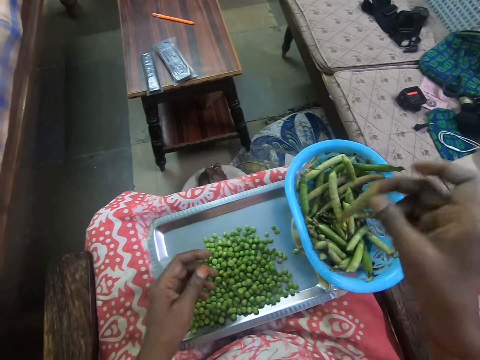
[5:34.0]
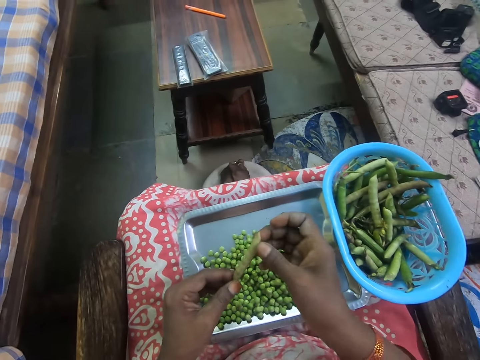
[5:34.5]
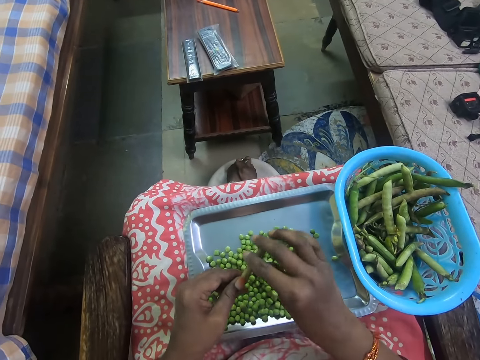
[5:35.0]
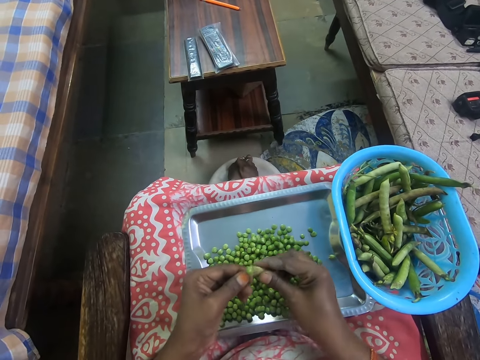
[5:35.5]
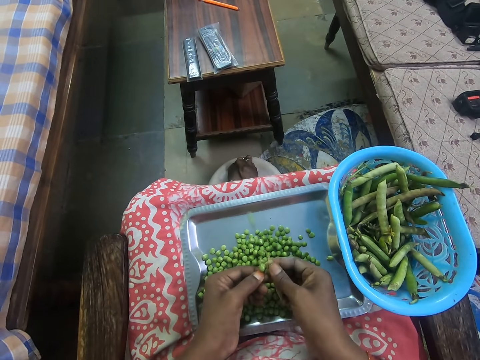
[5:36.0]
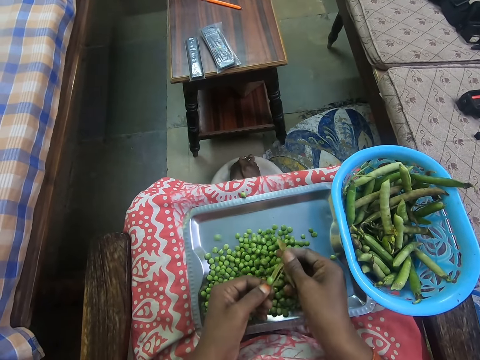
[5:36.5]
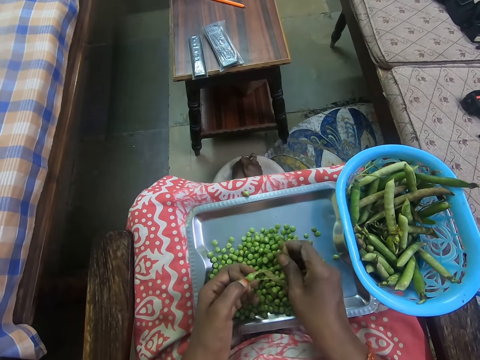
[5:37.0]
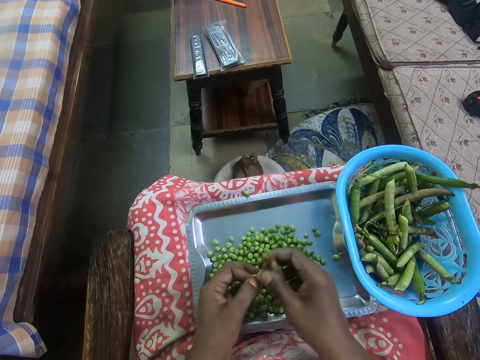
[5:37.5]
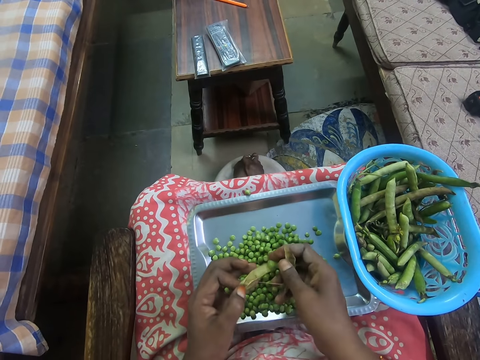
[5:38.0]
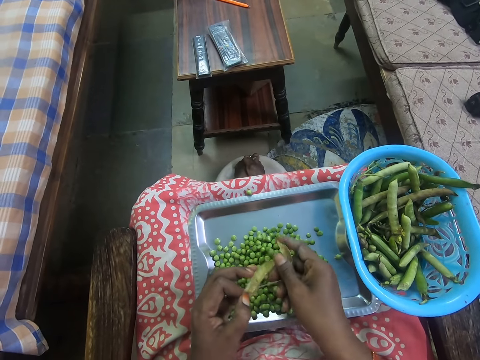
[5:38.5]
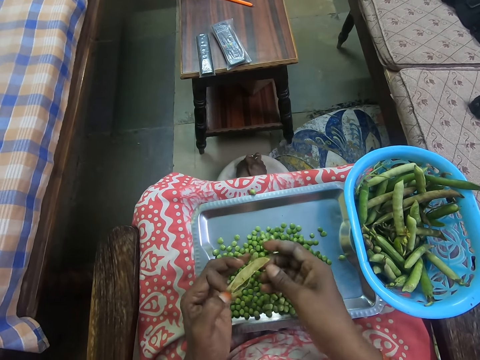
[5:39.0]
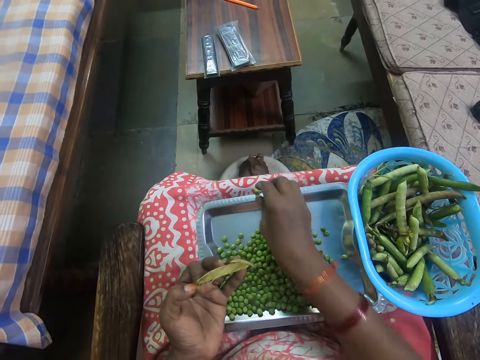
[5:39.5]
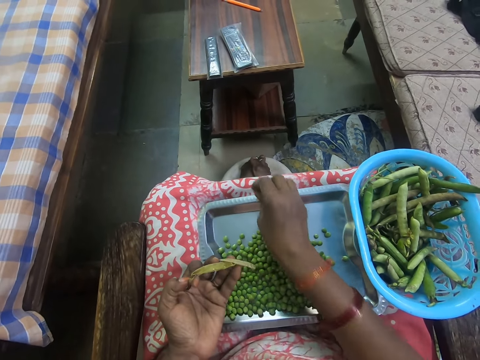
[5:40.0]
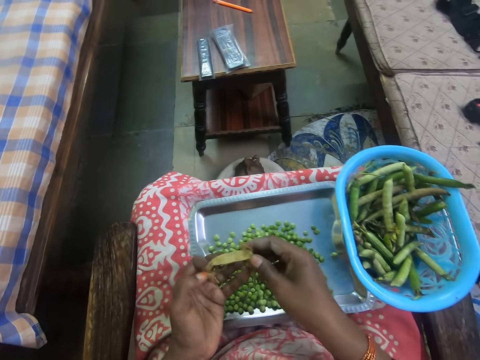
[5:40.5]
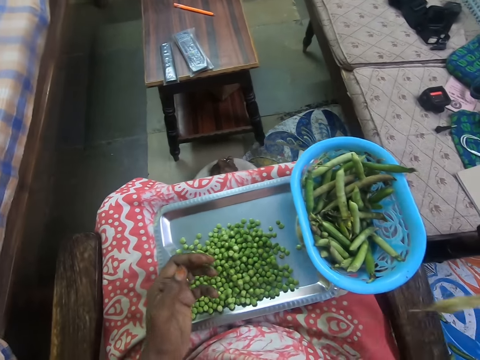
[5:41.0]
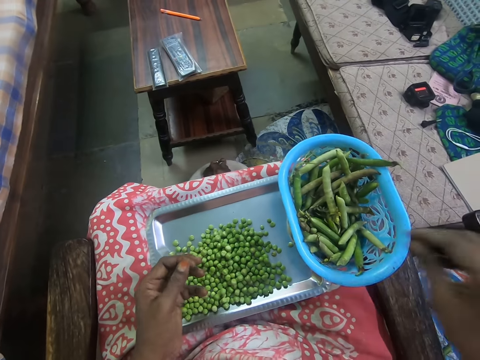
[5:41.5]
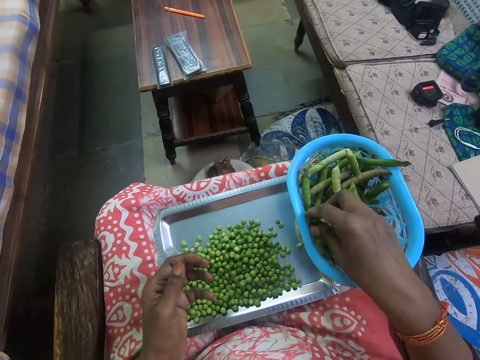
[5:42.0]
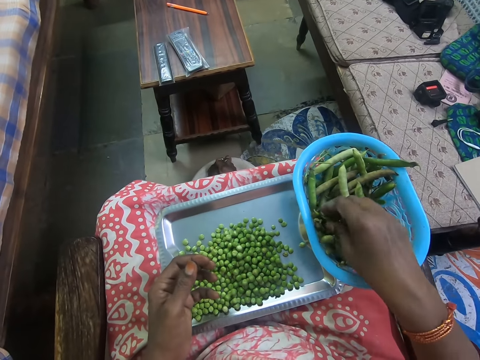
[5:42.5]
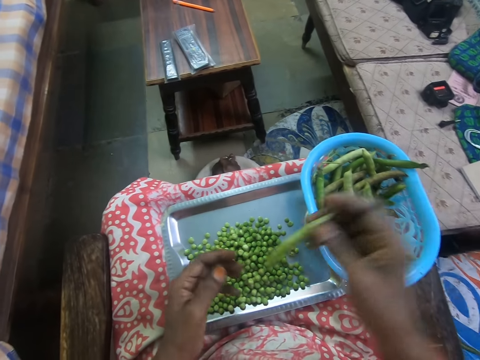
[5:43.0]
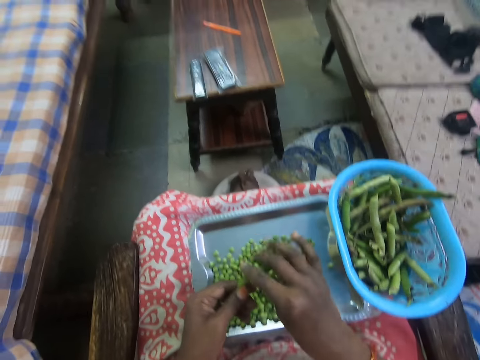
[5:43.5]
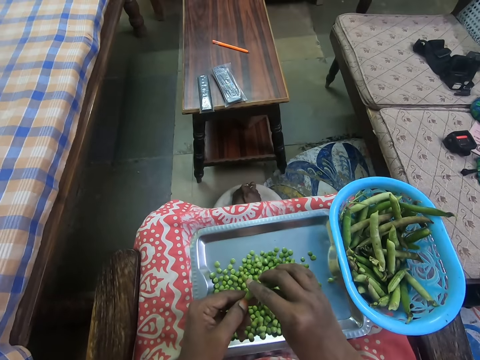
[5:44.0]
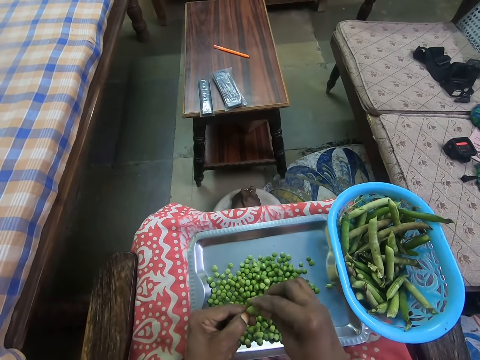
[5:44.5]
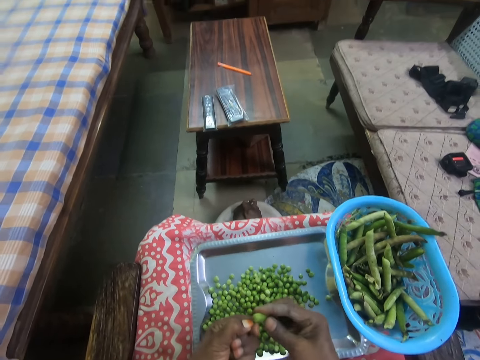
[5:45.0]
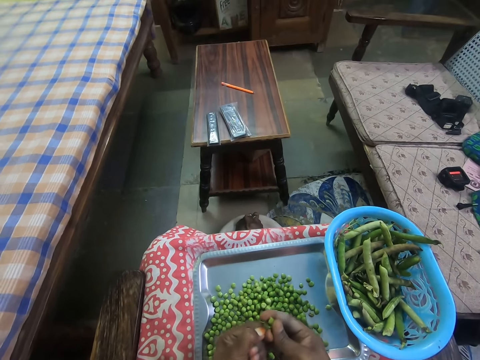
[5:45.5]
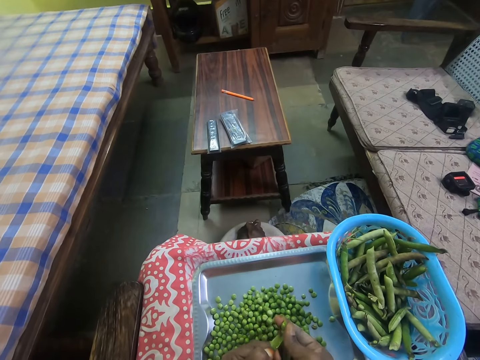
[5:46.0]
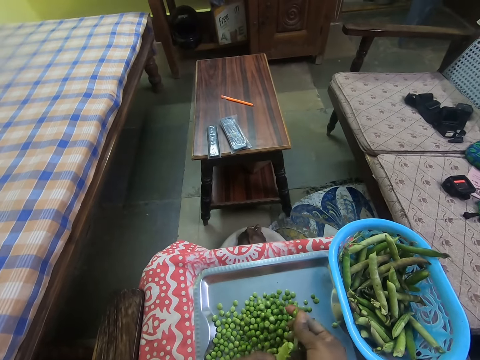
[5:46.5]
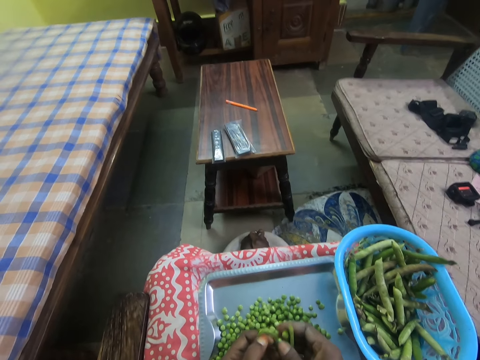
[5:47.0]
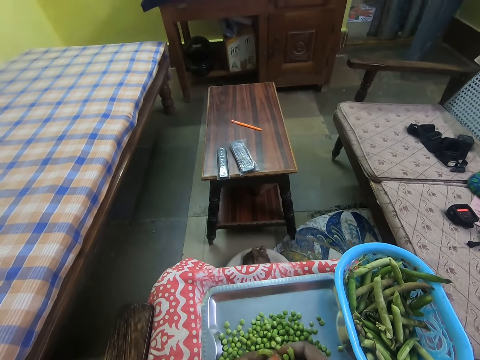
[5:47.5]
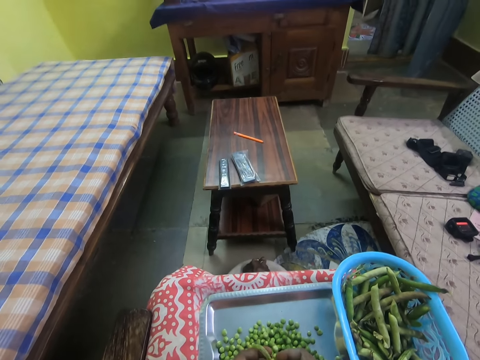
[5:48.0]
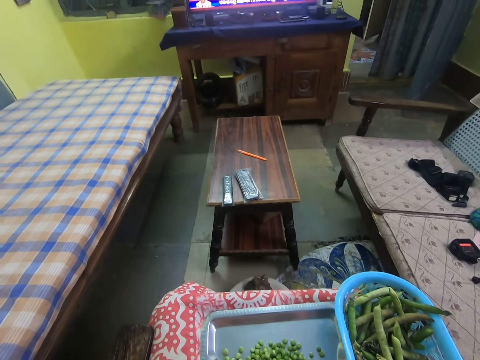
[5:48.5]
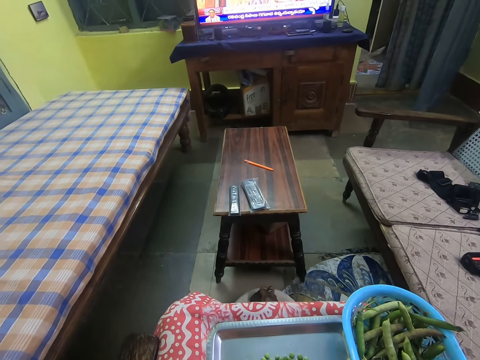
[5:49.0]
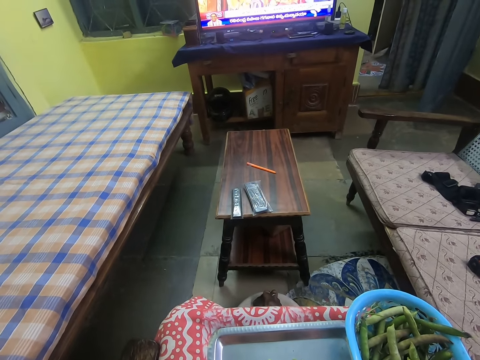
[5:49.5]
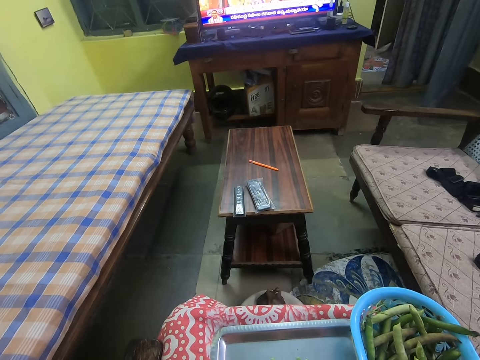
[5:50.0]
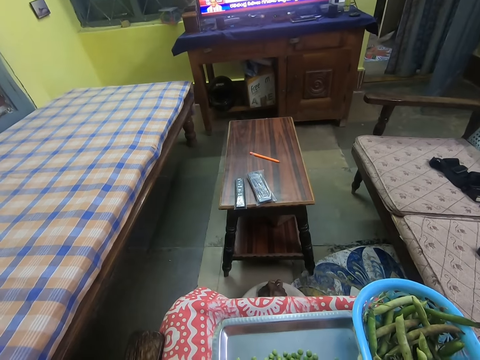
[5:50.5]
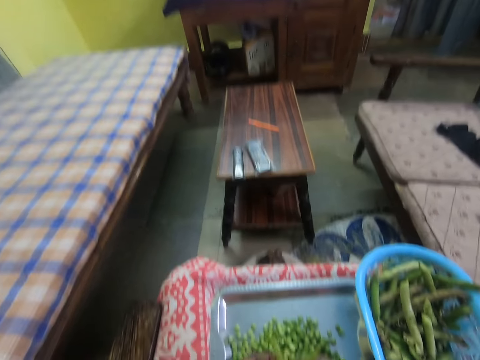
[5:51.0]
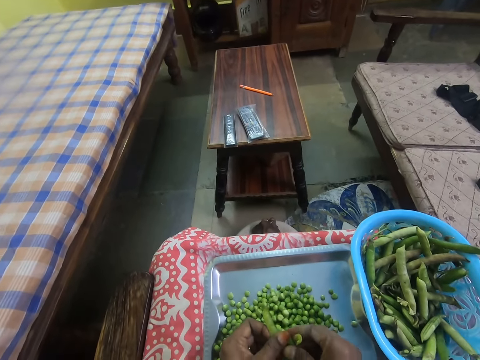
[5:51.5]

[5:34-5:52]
The camera wearer picks up a pod. They remove green peas from the pod. They pick up a green pea. They put the green pea in the tray. They throw away the outer part of the peas. They pick up a pod. They remove green peas from the pod. They look forward.

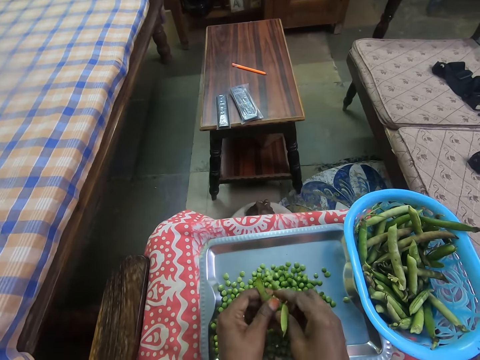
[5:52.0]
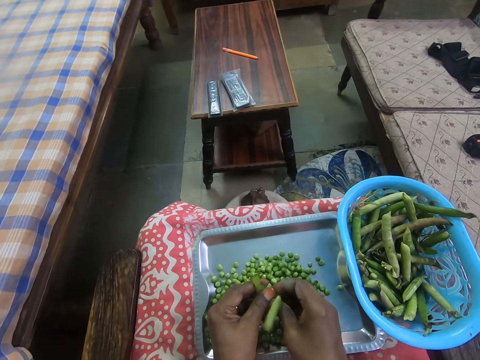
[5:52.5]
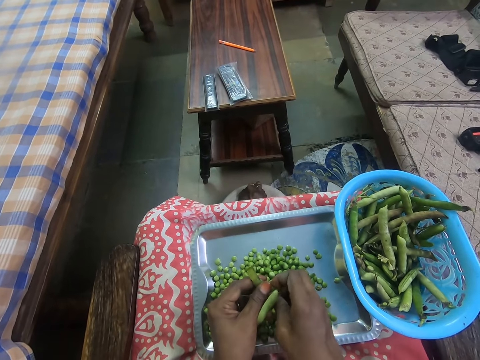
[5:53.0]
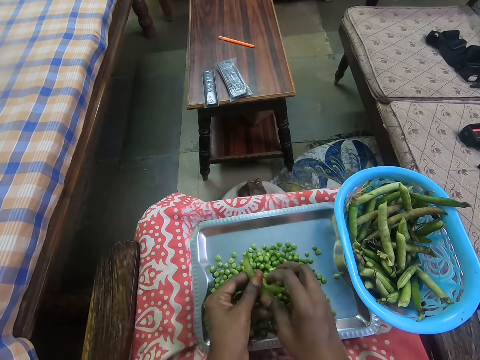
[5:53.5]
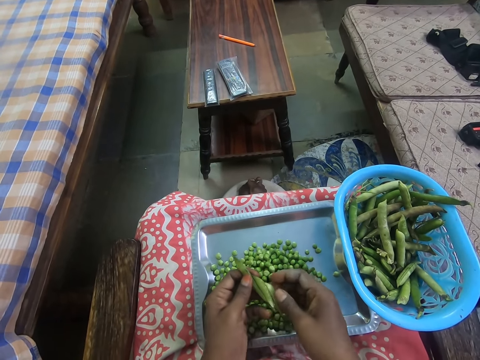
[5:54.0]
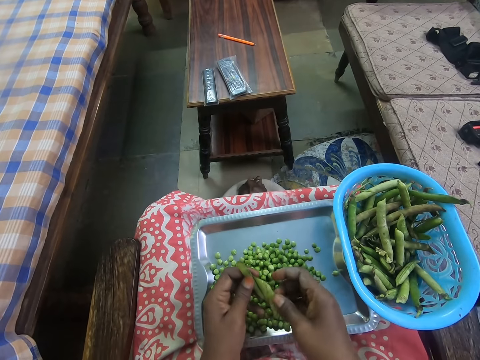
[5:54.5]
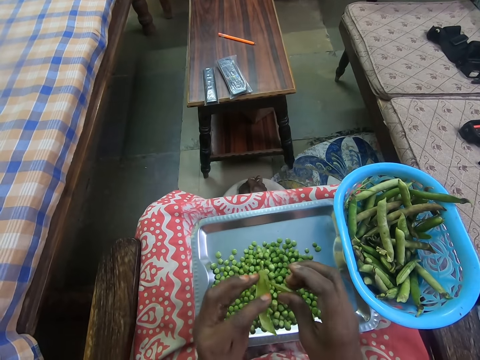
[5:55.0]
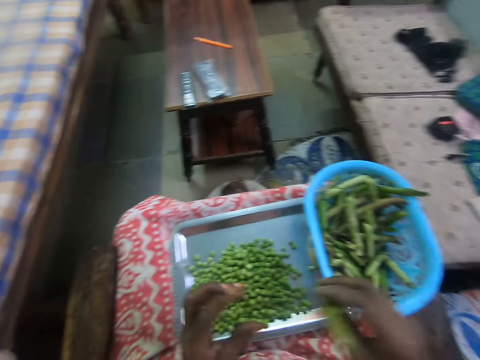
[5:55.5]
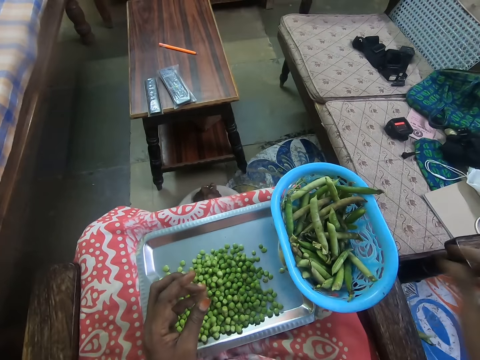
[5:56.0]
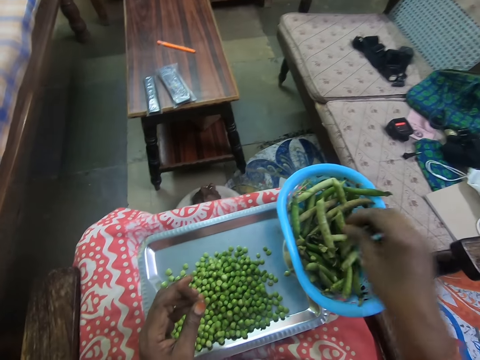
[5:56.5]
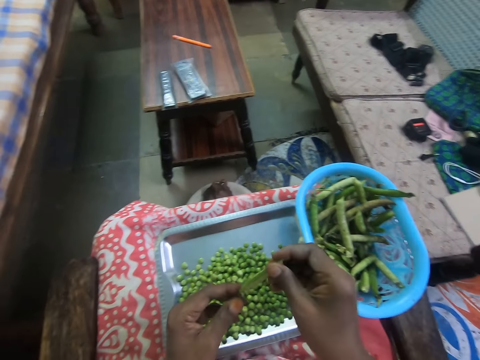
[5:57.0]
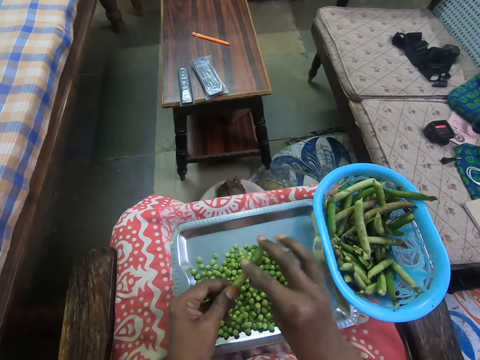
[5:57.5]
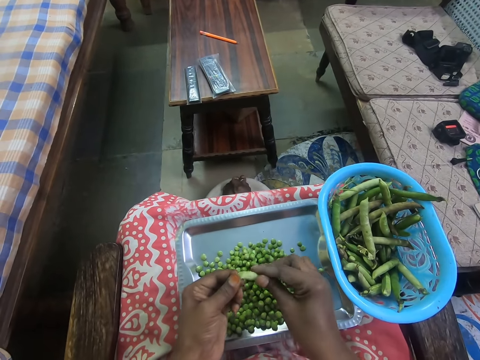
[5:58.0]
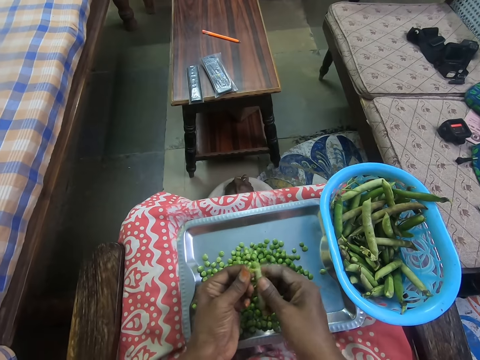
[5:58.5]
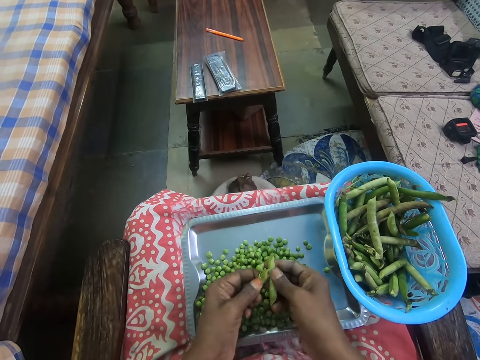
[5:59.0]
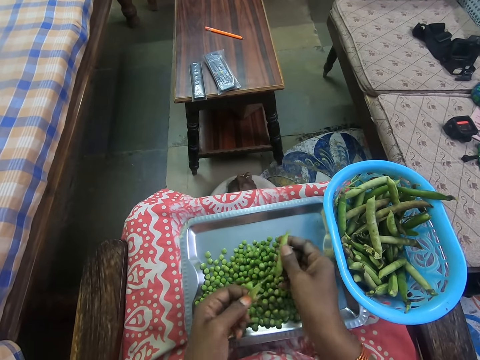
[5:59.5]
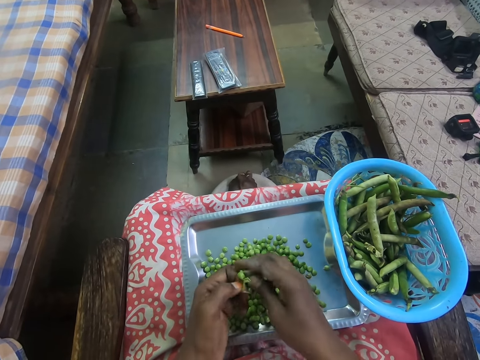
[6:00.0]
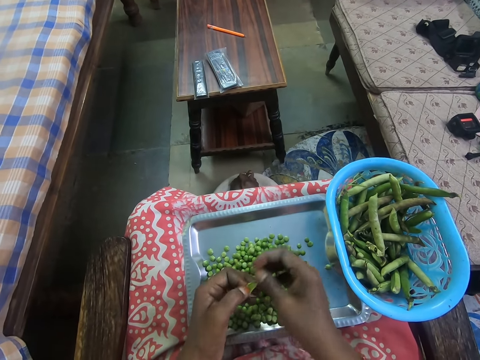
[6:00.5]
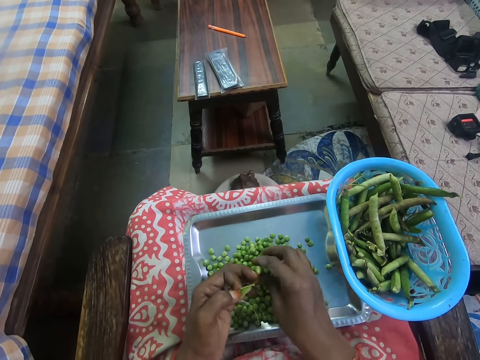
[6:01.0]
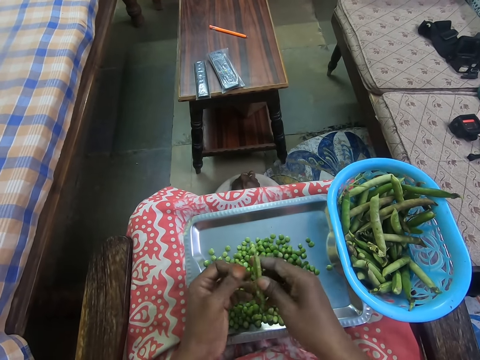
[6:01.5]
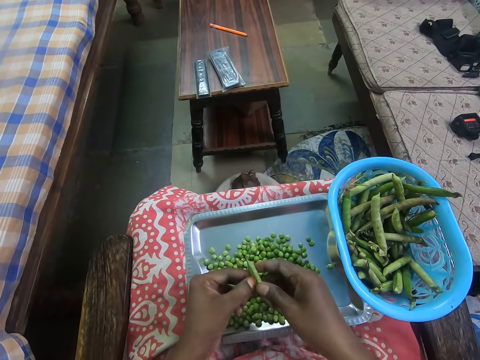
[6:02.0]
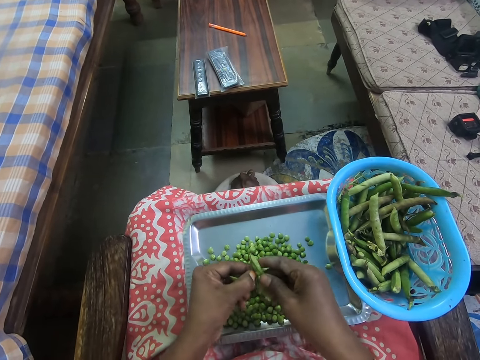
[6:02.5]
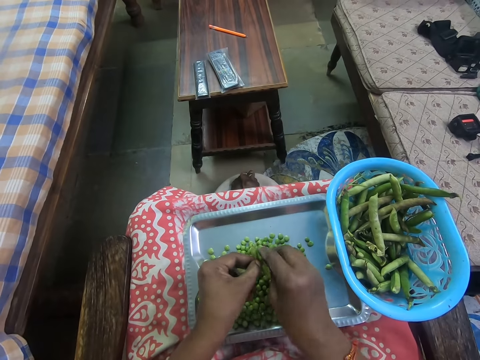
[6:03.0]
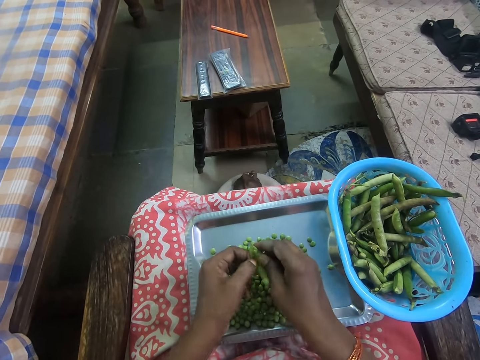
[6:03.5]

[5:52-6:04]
The camera wearer throws away the outer part of the peas. They pick up a green pea. They remove green peas from the pod.
